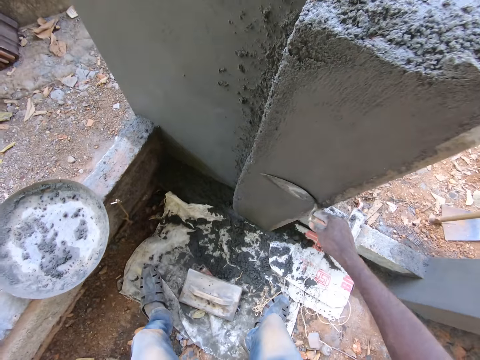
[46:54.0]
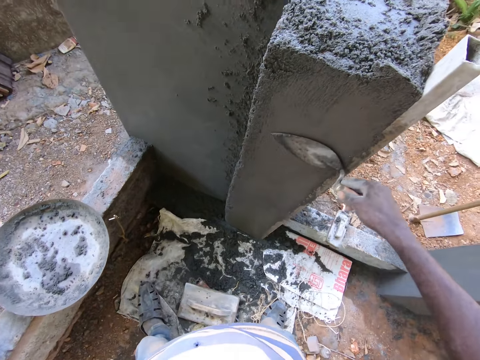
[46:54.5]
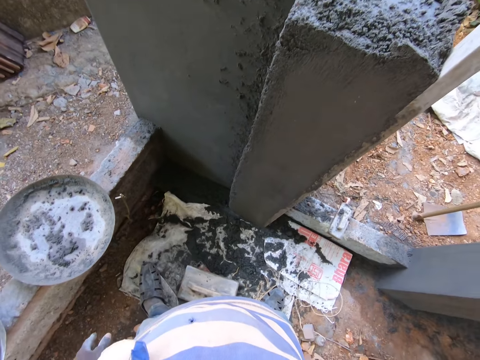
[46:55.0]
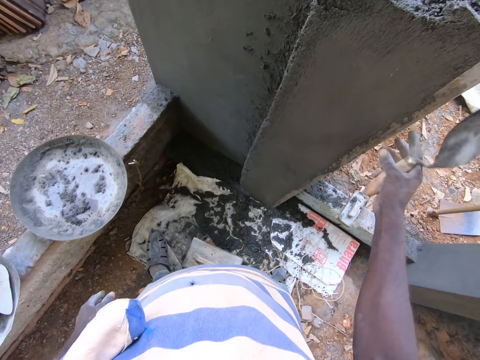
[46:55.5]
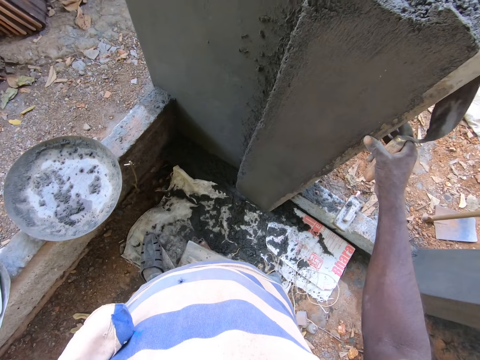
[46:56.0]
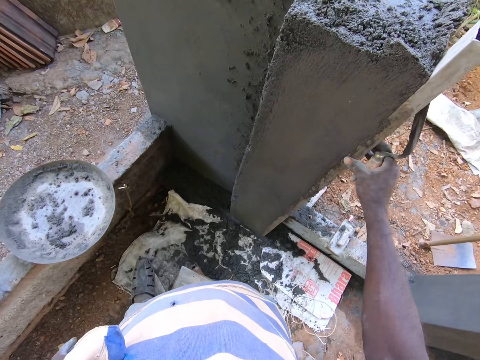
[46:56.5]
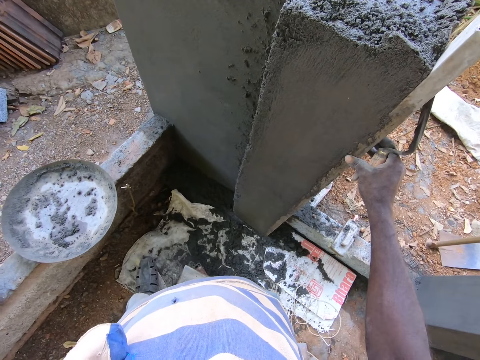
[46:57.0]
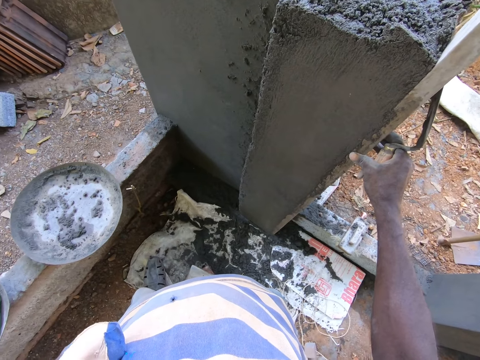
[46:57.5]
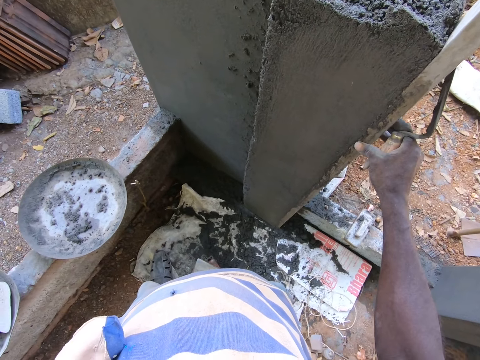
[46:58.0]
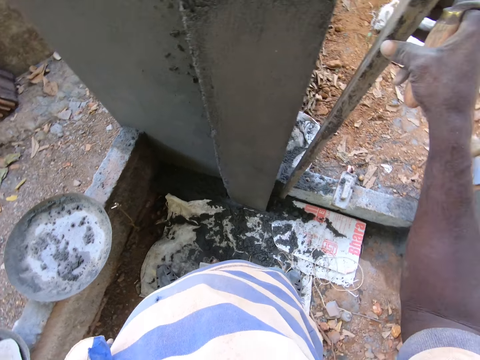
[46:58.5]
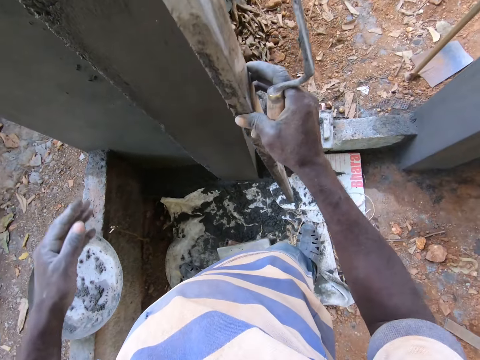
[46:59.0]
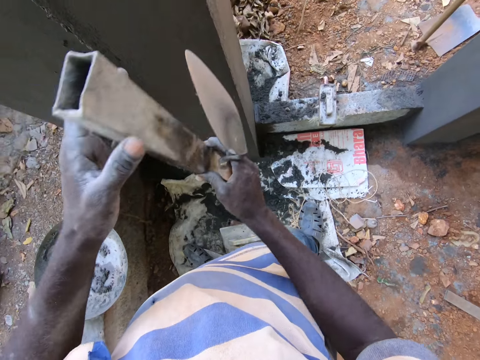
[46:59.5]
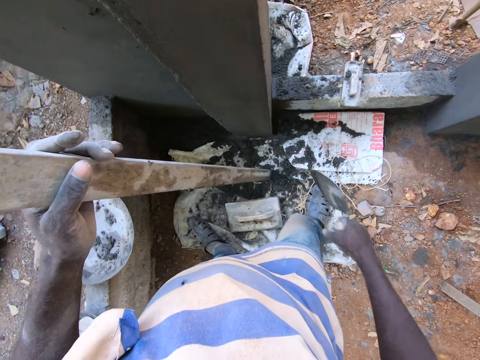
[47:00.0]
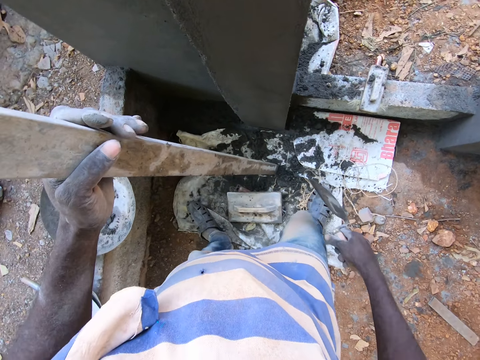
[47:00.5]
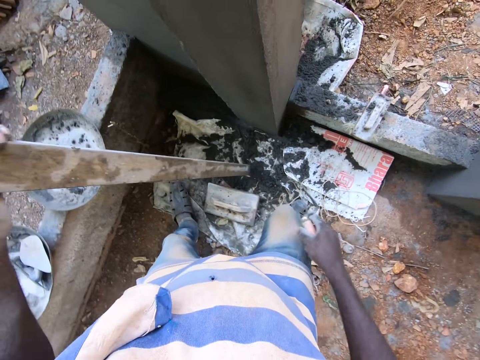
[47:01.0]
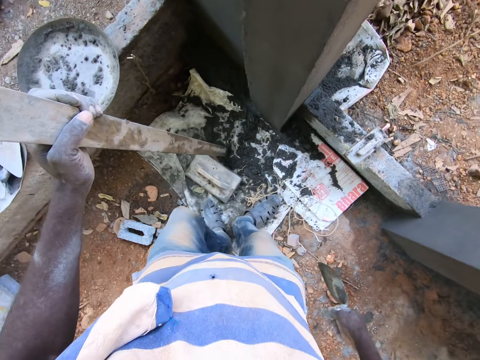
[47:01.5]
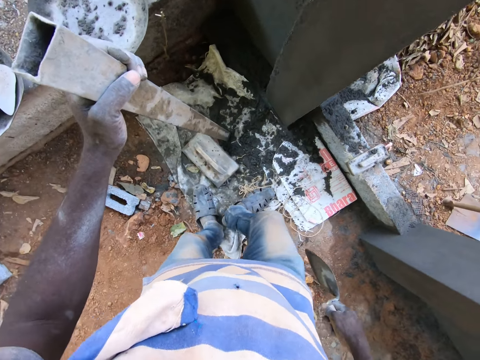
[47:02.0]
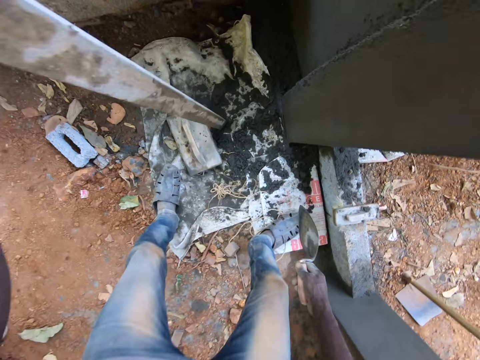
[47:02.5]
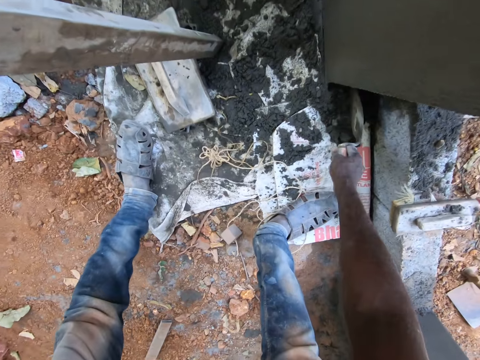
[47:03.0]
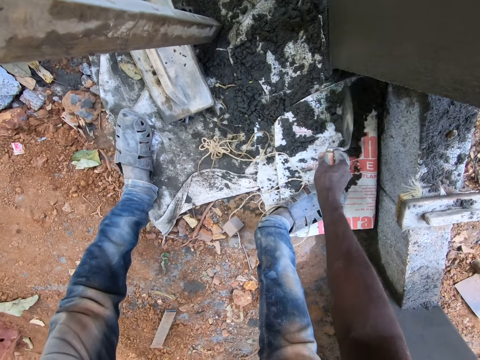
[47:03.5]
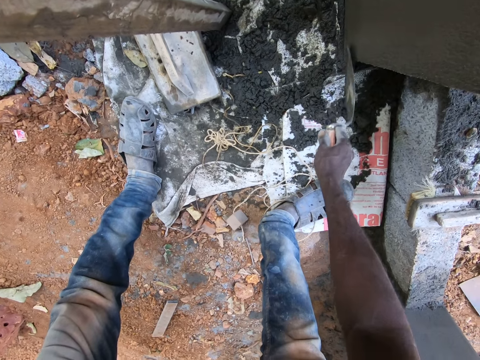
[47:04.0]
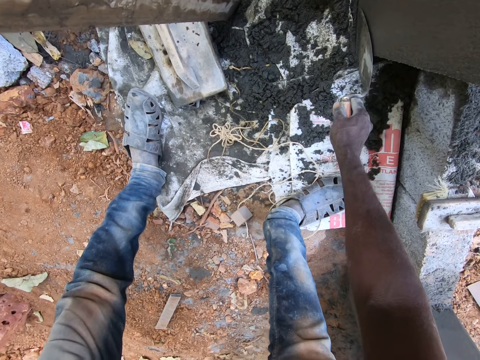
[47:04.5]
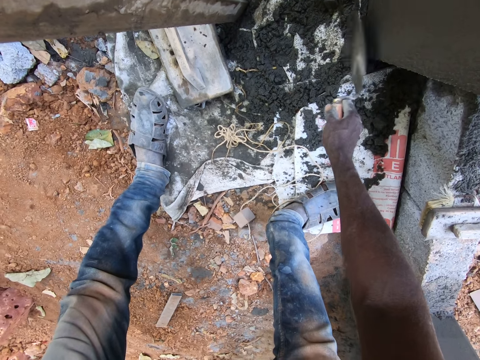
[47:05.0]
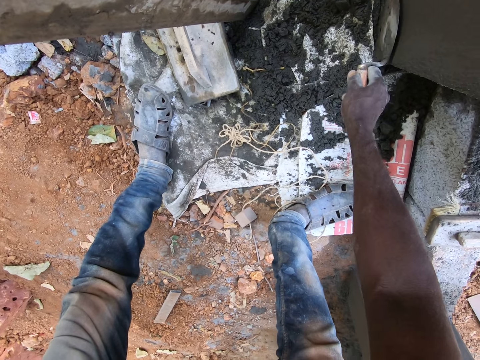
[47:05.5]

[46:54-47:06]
The camera wearer lifts a metal bar from the wall with his right hand. He transfers the bar from his right hand to his left hand. He removes cement from the wall edges with the trowel in his right hand.

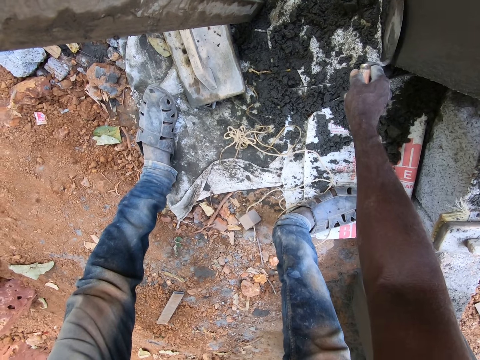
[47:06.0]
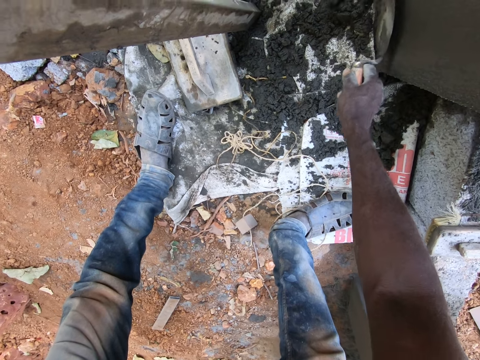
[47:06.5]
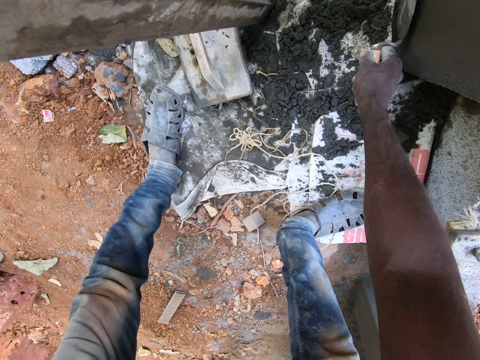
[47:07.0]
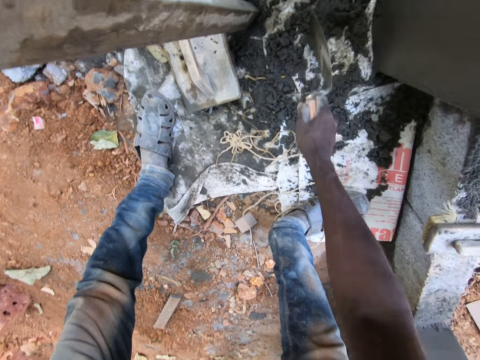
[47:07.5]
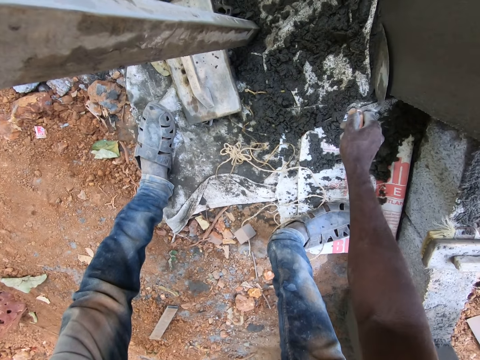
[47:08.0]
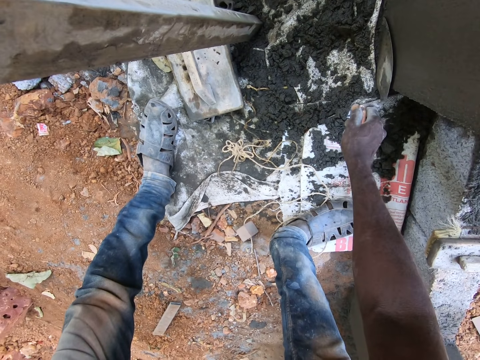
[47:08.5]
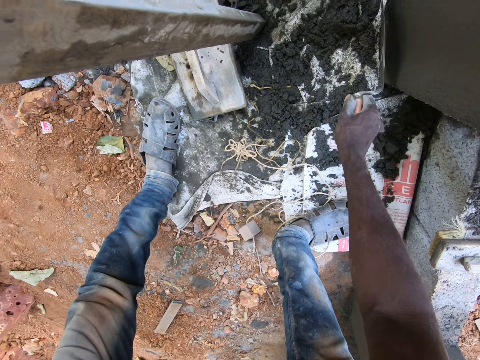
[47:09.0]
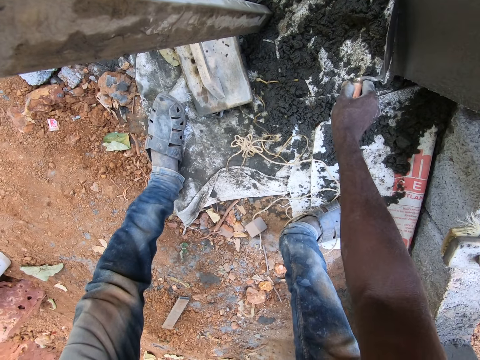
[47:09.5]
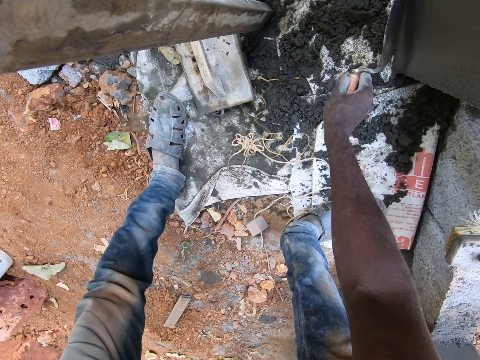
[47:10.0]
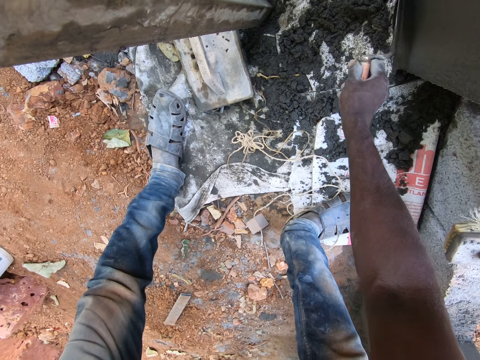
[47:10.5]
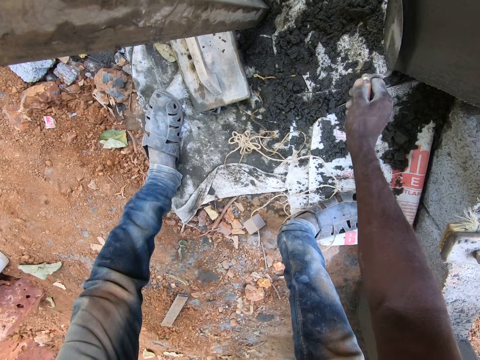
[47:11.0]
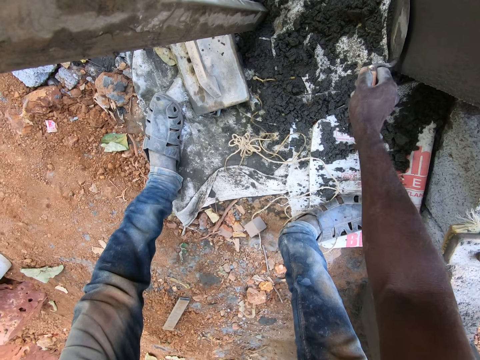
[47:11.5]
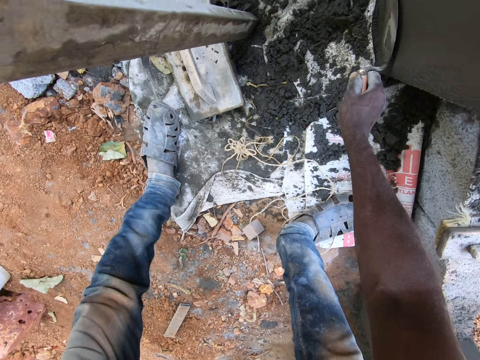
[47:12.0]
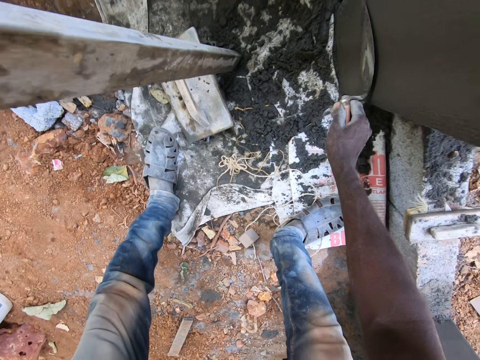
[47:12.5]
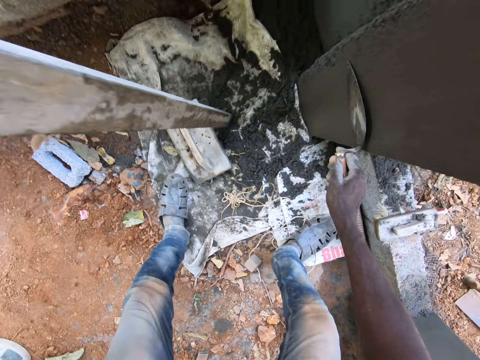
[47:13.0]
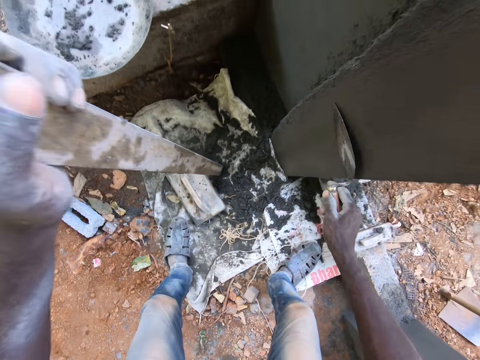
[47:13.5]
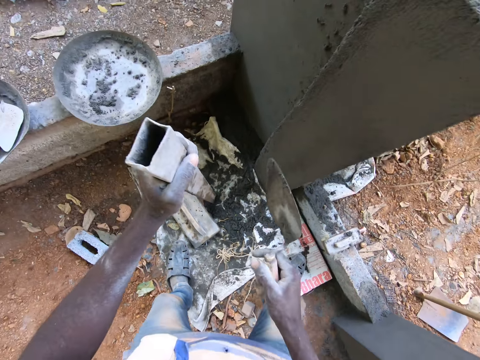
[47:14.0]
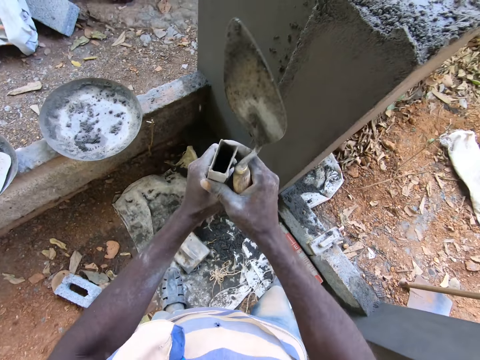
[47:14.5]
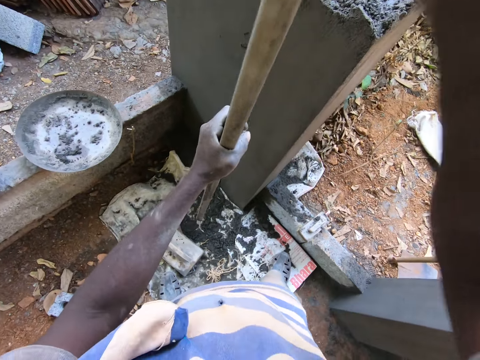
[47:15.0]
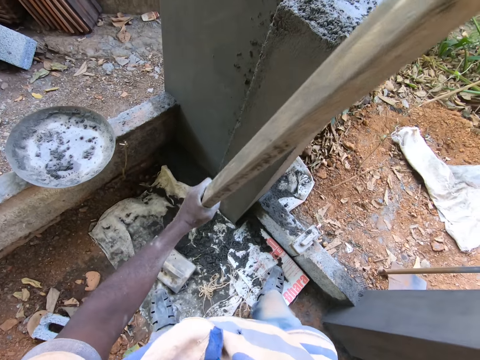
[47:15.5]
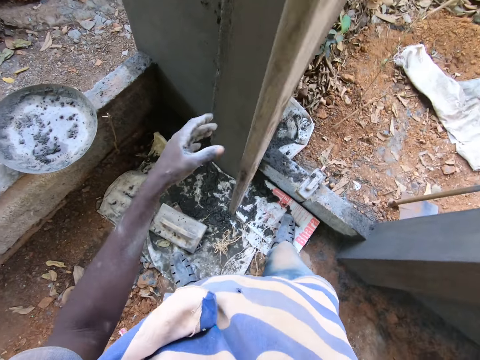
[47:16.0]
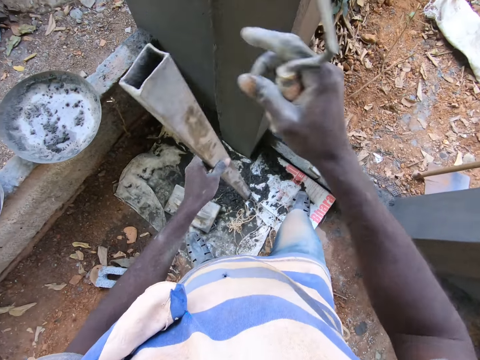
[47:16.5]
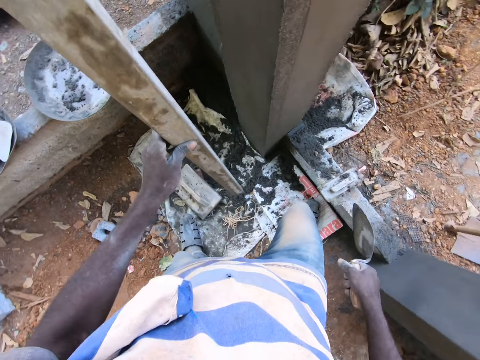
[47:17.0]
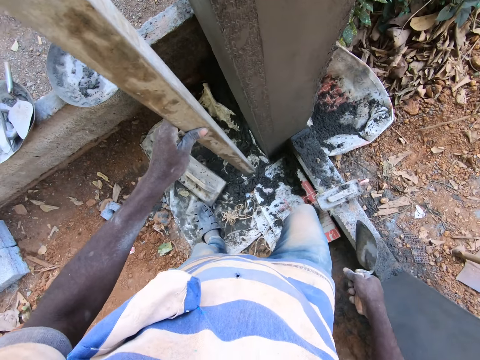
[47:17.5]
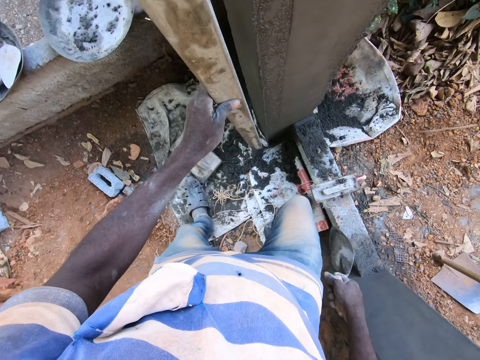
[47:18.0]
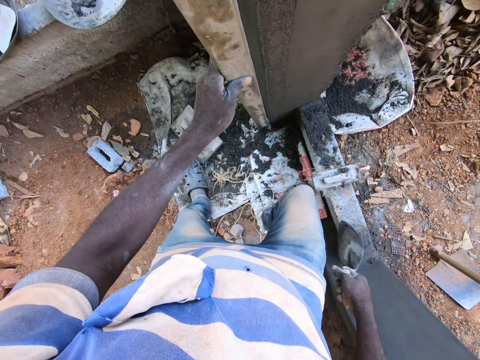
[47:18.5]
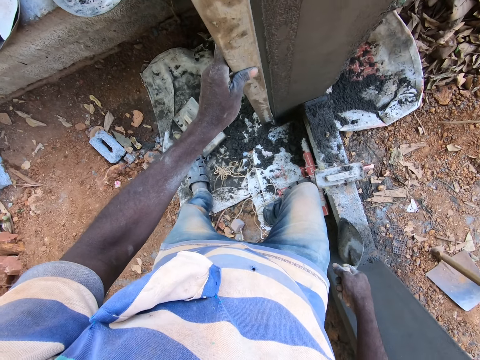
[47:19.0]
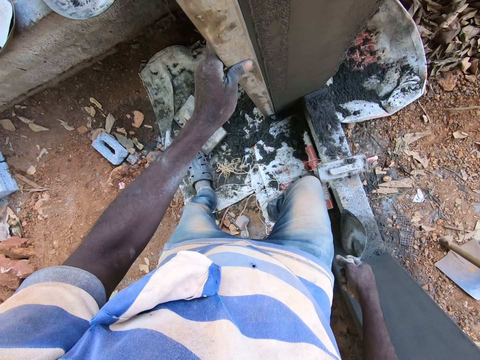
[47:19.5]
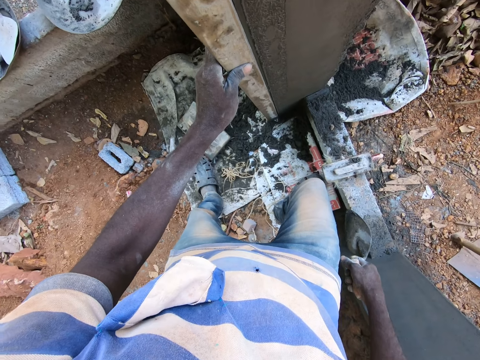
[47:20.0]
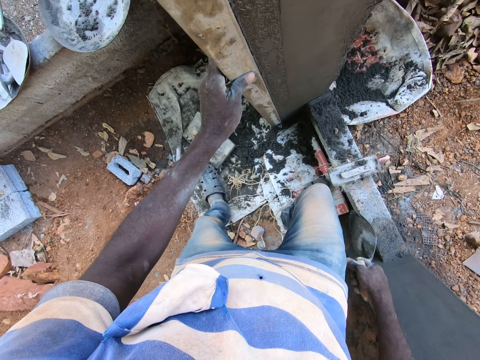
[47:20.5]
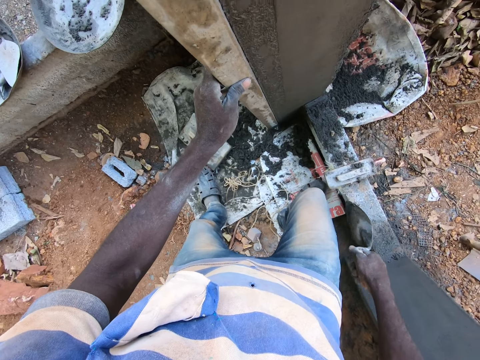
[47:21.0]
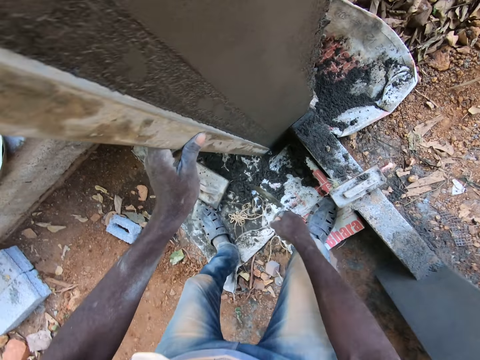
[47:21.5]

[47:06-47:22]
The camera wearer spreads the cement on the wall with the trowel in his right hand. He smoothens the mortar on the wall with the trowel. He cleans the bar with his left hand. He transfers the bar from his right hand to his left hand. He aligns the metal bar on the wall. He places the bar on the wall with his left hand.
